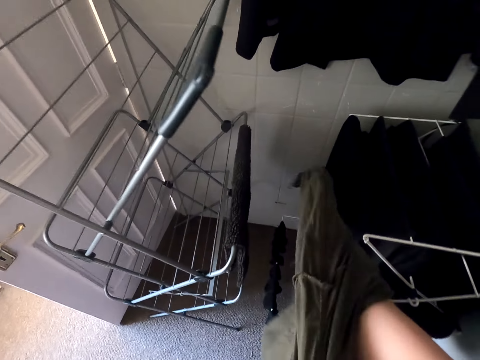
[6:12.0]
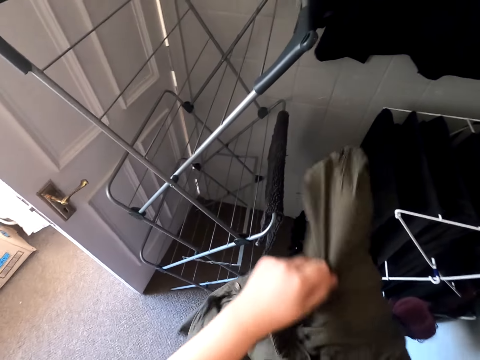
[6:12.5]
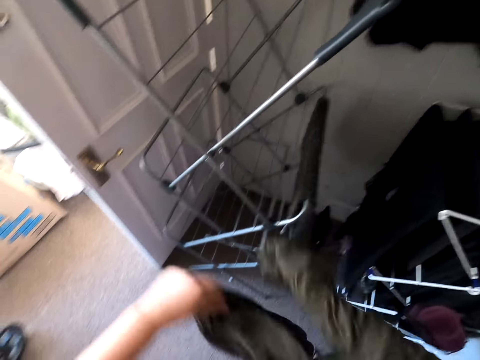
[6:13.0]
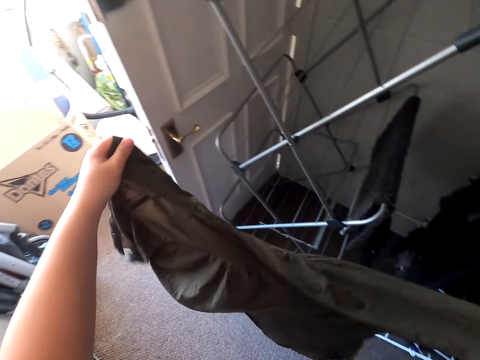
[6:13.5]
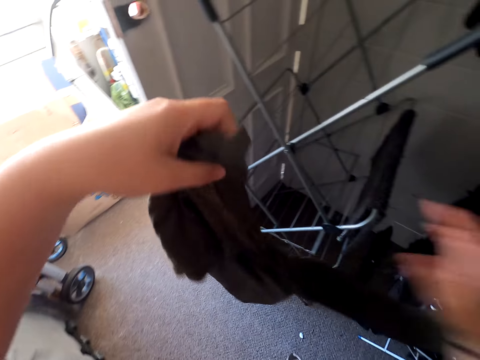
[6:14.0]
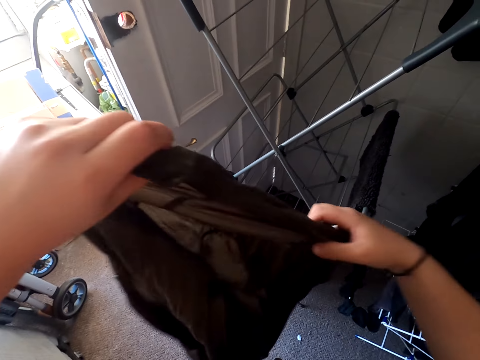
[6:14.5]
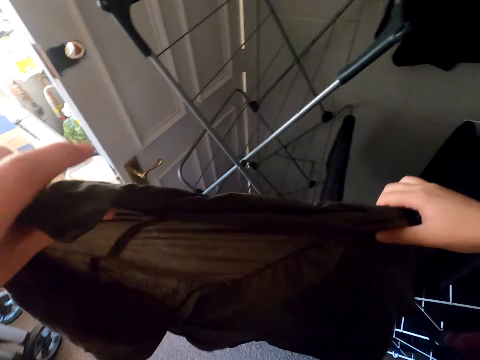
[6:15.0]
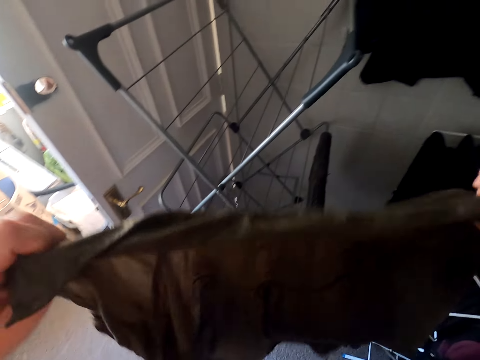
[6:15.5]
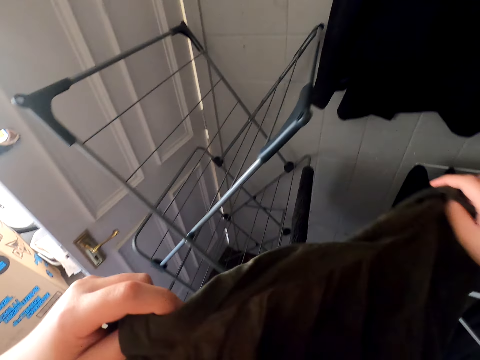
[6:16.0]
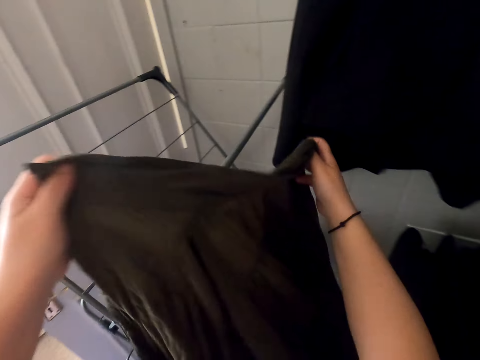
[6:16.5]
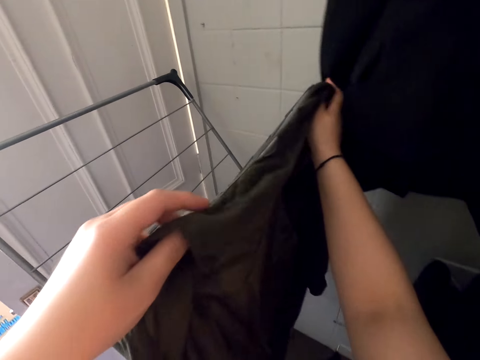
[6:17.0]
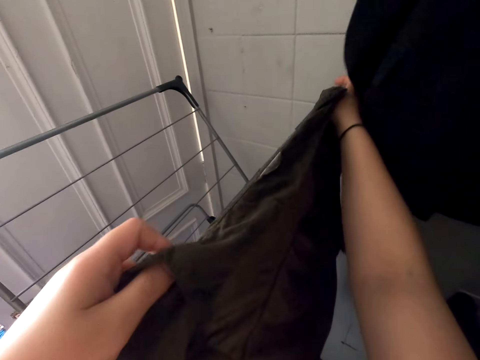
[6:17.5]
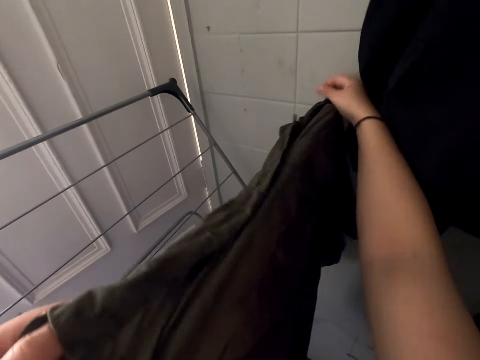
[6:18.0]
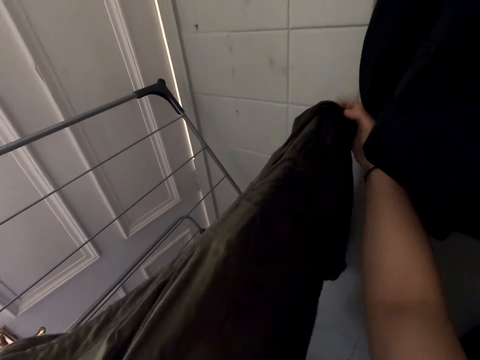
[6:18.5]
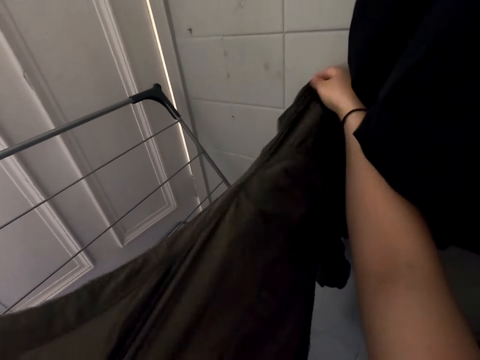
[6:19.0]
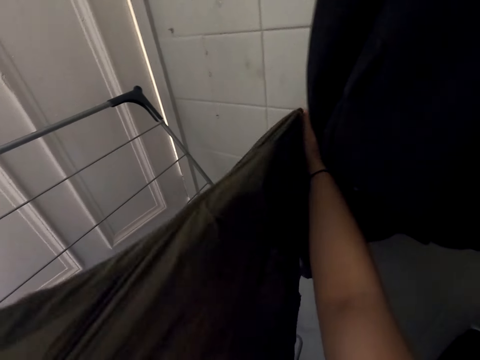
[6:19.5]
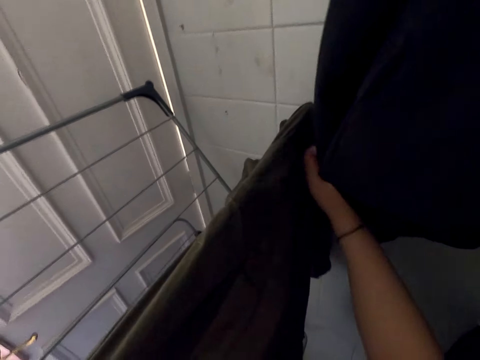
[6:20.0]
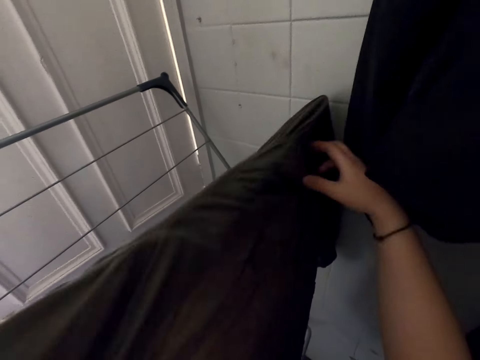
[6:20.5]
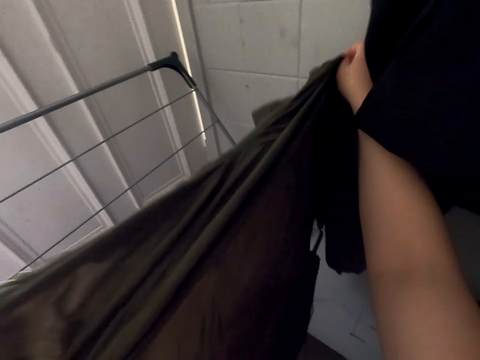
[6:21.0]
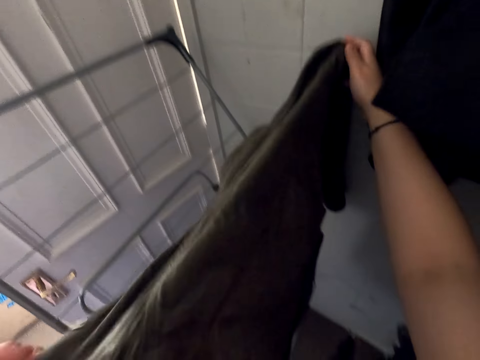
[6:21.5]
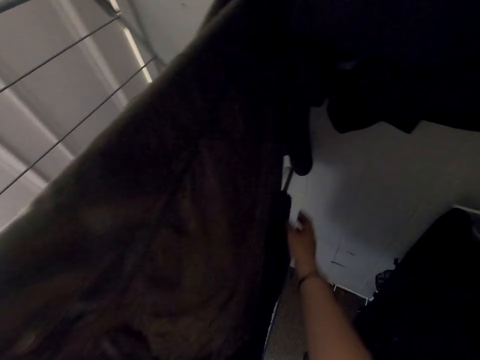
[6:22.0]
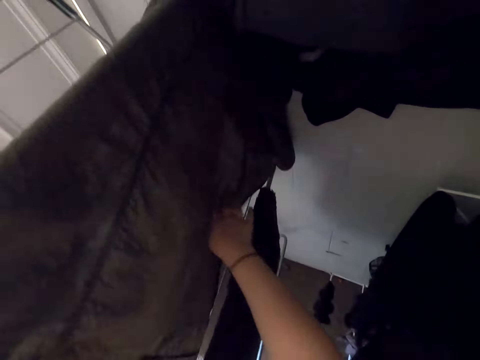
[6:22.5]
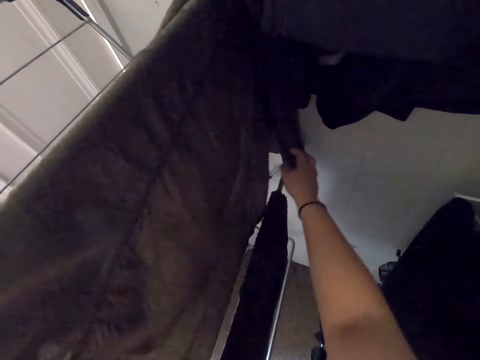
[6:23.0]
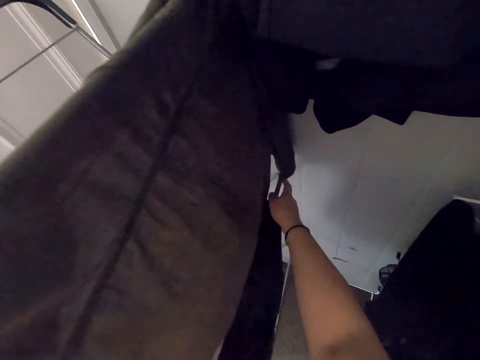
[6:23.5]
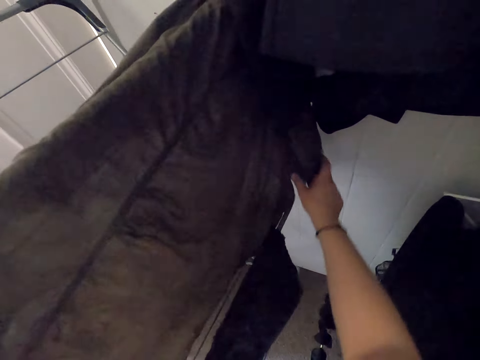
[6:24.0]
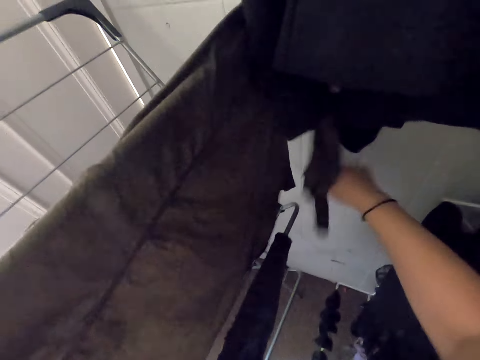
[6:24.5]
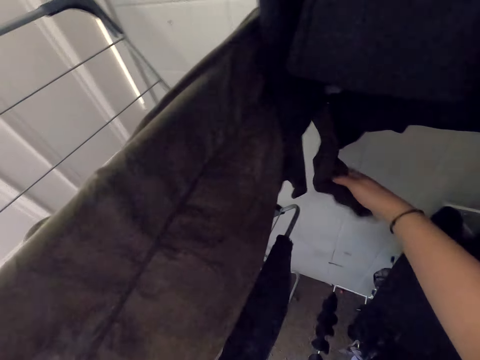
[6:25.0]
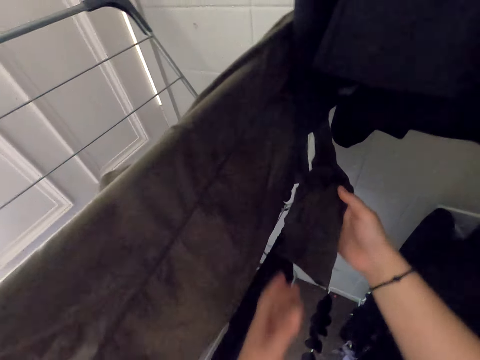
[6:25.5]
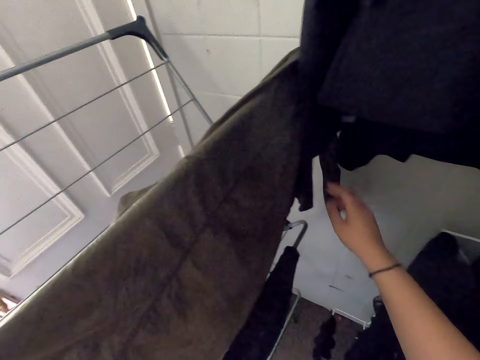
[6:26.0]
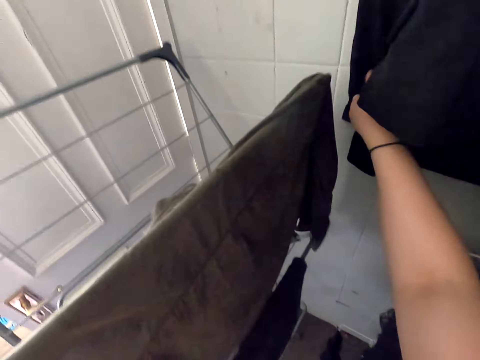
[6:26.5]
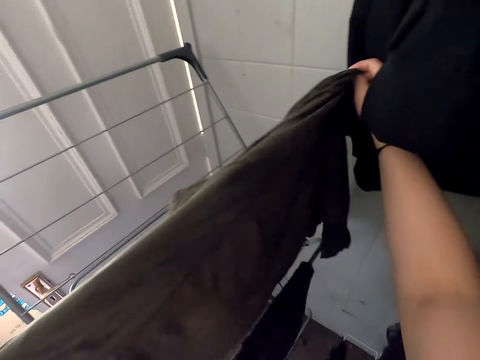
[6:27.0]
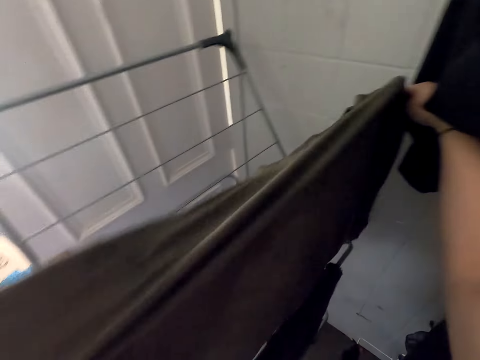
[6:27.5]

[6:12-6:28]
The camera wearer puts the shirt on the drying rack. They hang the clothes in the hanger stand.

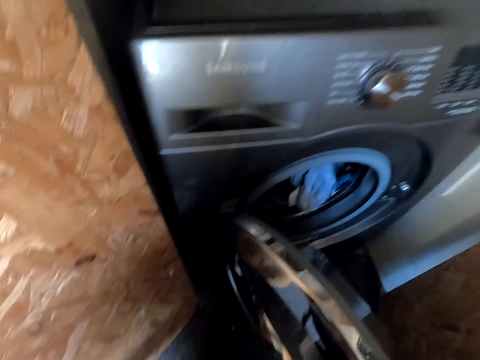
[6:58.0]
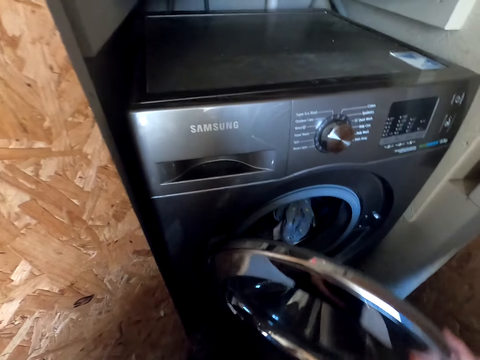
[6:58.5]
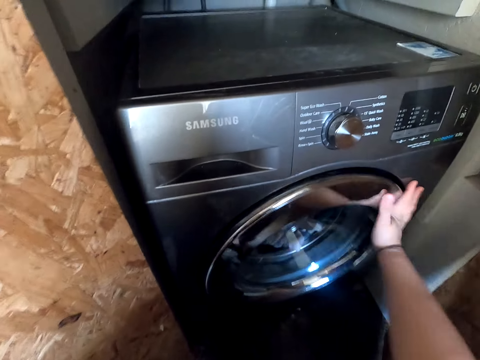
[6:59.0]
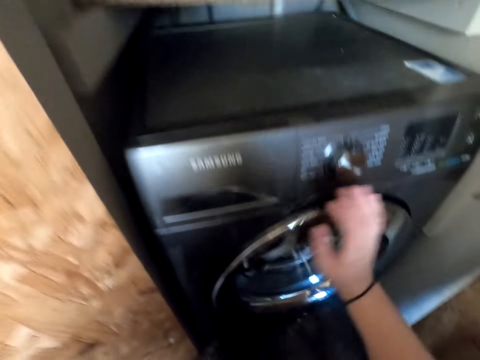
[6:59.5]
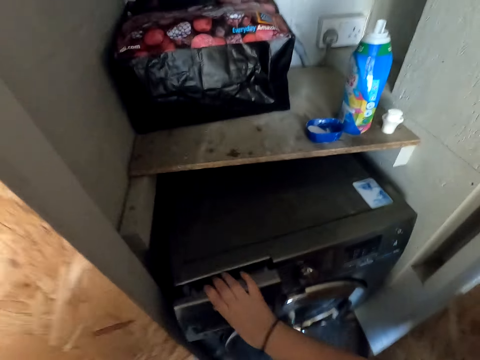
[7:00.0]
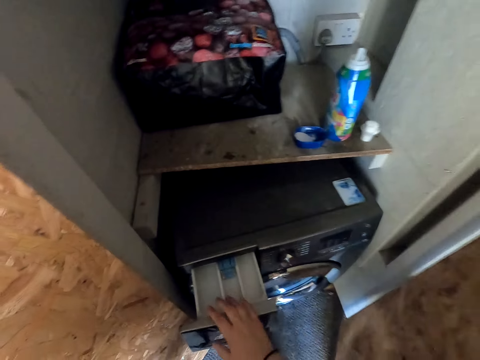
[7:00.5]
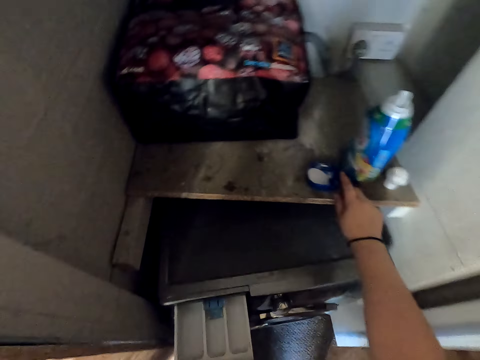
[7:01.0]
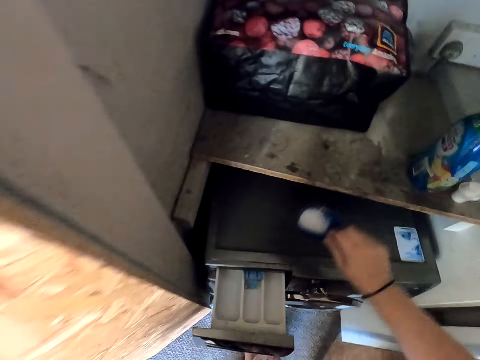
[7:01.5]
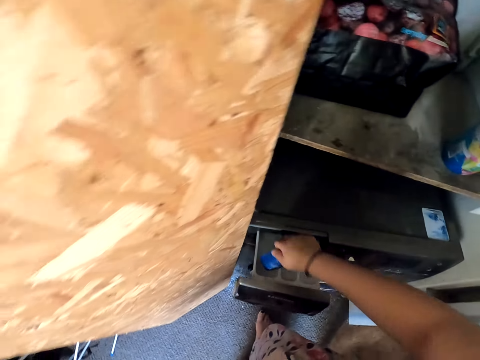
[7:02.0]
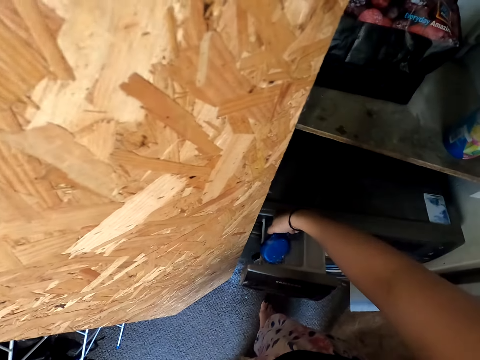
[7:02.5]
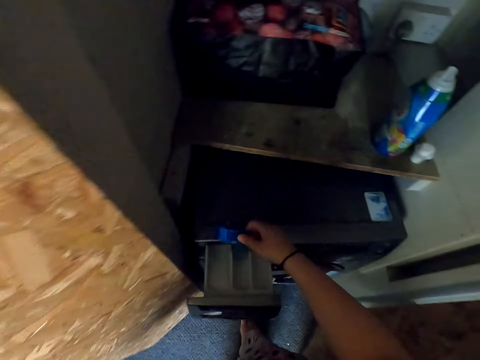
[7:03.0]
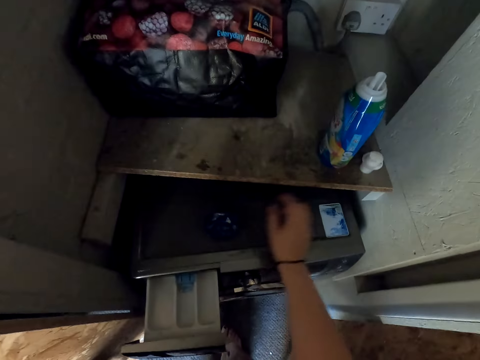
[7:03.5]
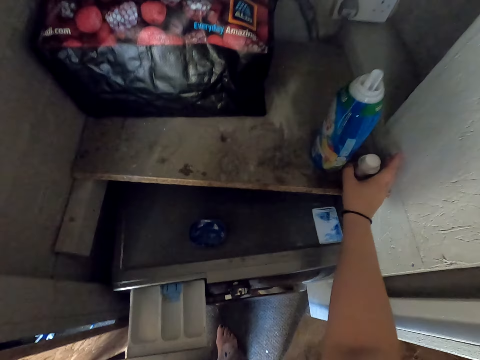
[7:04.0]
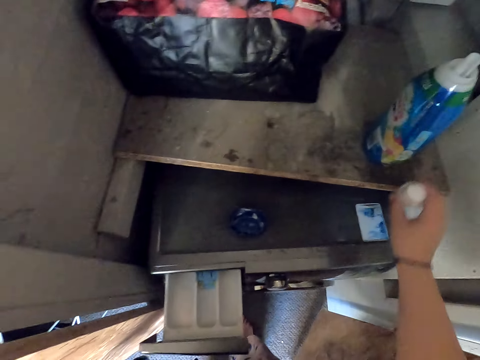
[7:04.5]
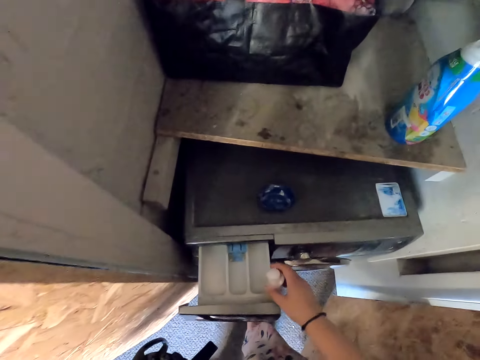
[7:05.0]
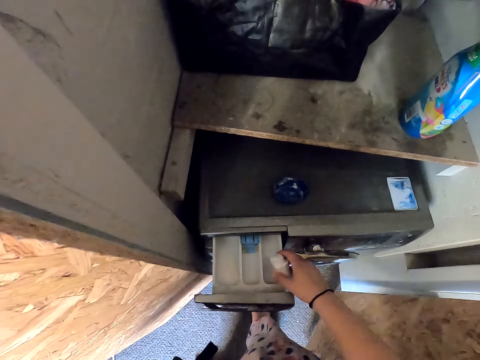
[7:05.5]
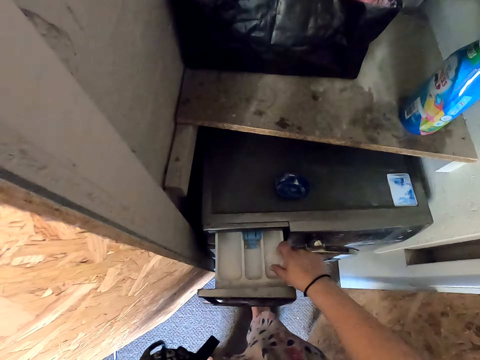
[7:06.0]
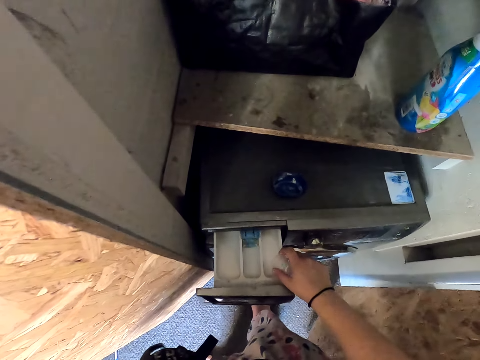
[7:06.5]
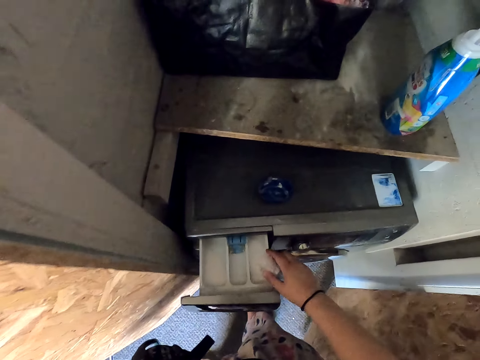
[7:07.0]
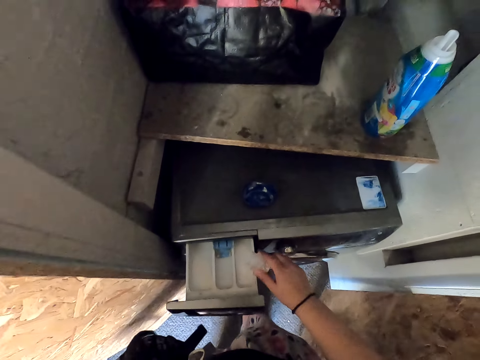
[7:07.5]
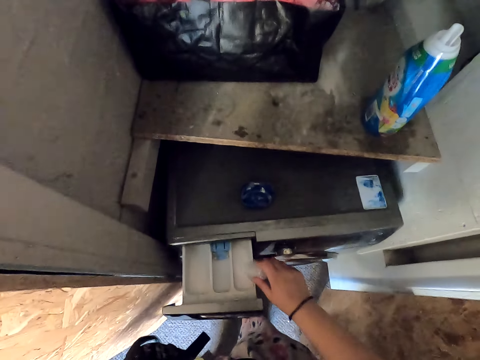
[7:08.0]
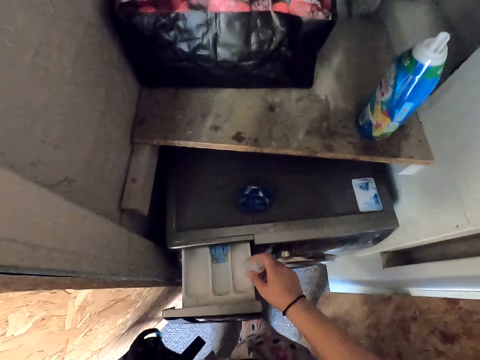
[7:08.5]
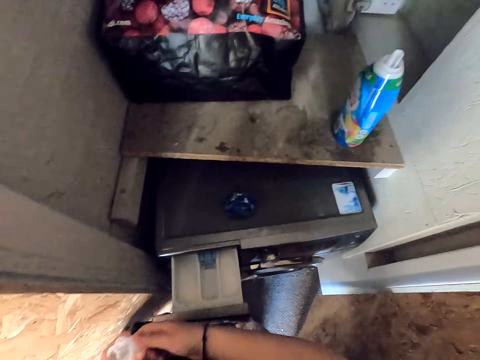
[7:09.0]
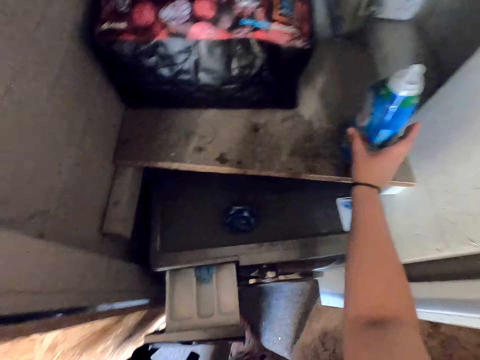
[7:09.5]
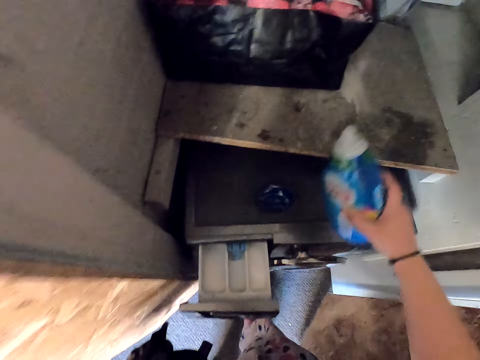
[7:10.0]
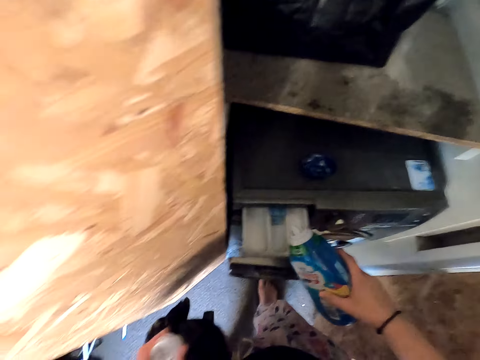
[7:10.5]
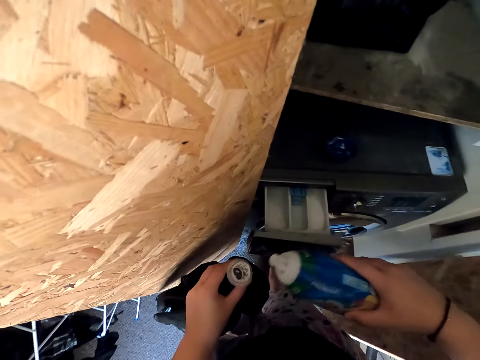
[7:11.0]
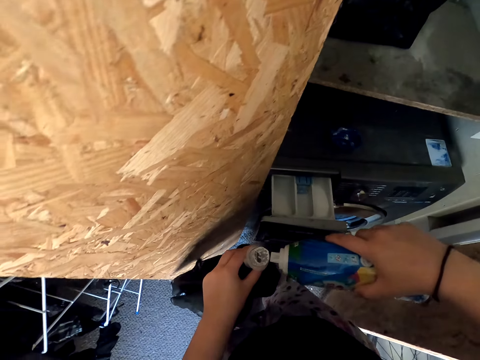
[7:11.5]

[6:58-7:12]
The camera wearer closes the washing machine. They open the detergent drawer. They put detergent in the detergent drawer. They put the washing liquid in the detergent drawer.
